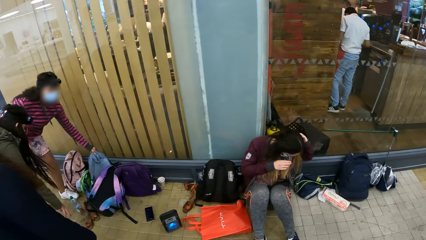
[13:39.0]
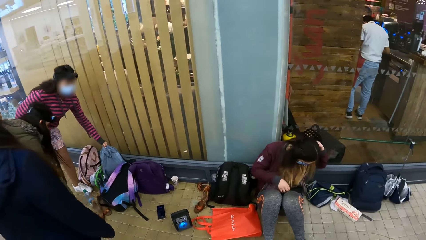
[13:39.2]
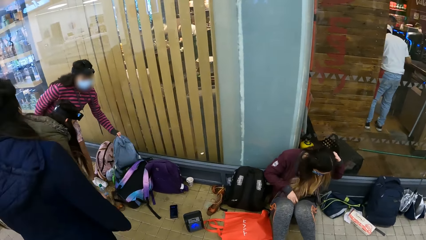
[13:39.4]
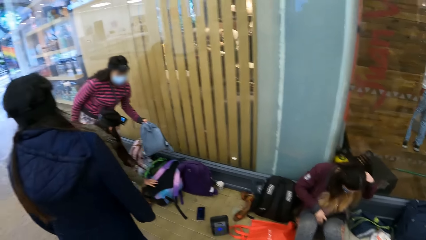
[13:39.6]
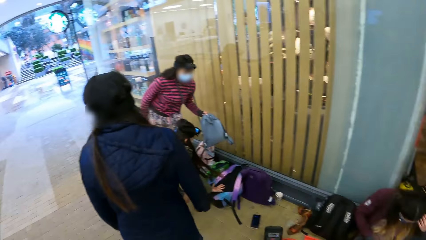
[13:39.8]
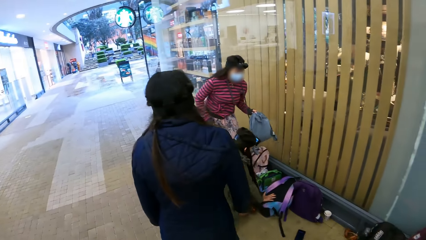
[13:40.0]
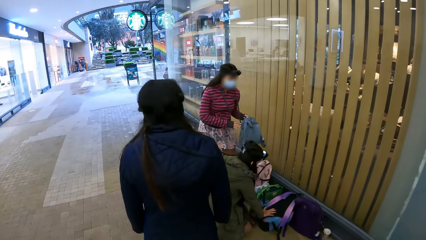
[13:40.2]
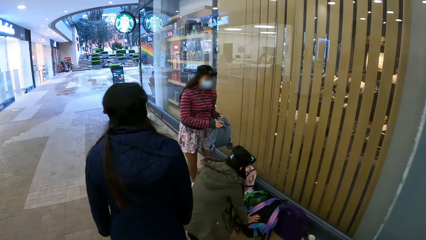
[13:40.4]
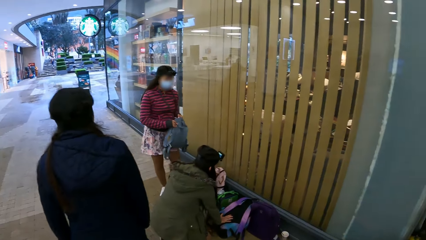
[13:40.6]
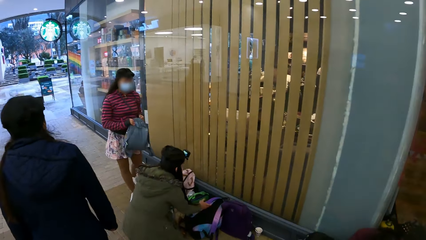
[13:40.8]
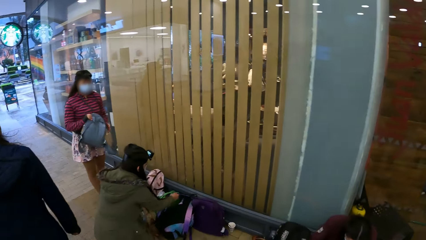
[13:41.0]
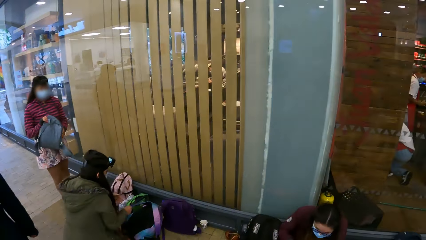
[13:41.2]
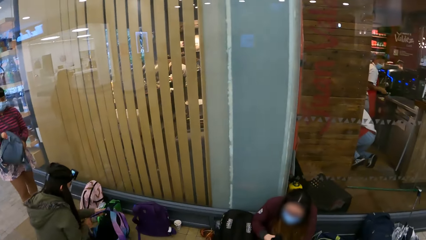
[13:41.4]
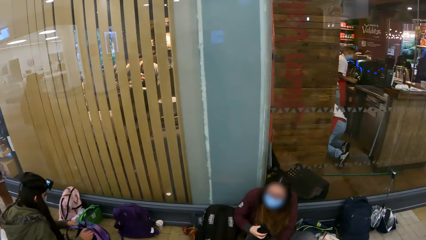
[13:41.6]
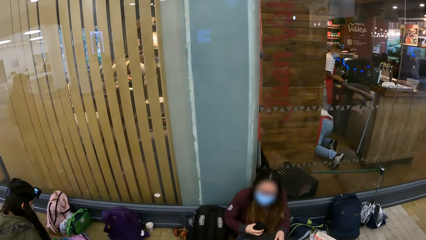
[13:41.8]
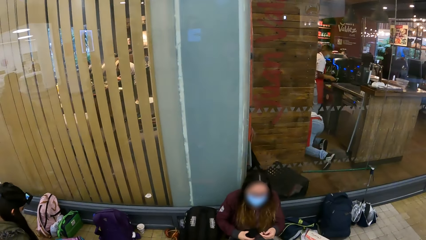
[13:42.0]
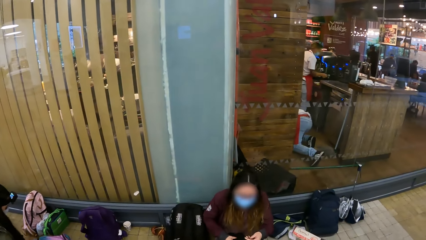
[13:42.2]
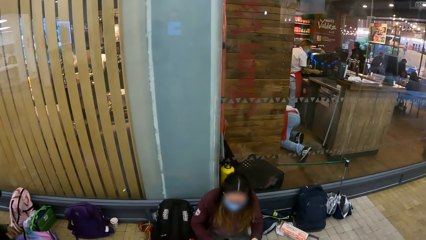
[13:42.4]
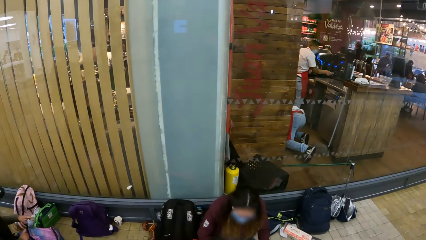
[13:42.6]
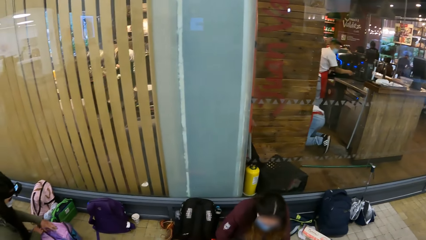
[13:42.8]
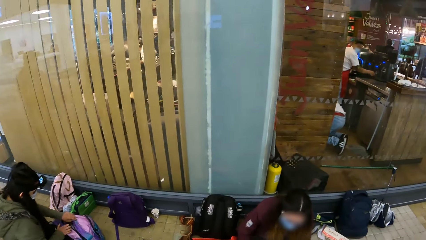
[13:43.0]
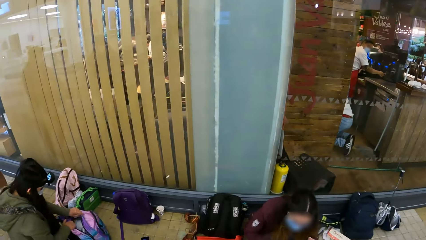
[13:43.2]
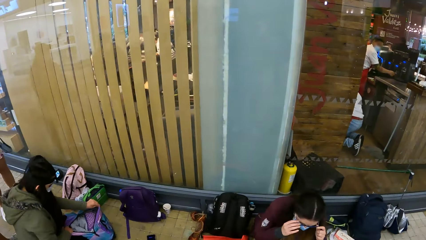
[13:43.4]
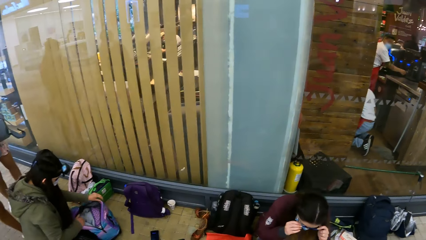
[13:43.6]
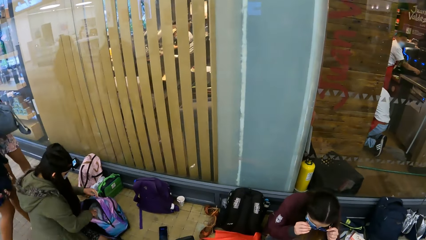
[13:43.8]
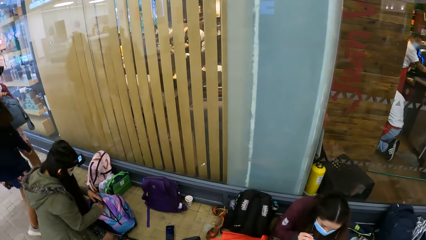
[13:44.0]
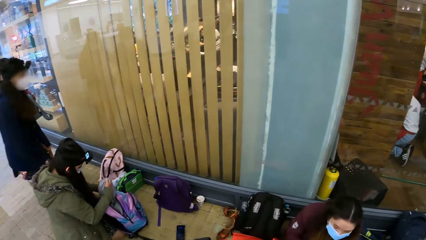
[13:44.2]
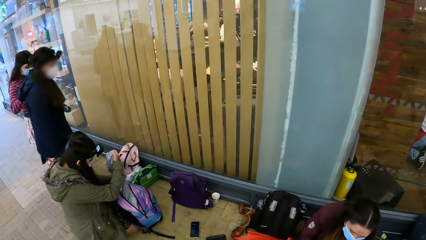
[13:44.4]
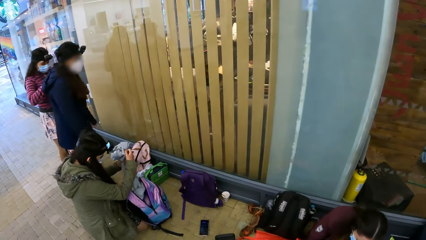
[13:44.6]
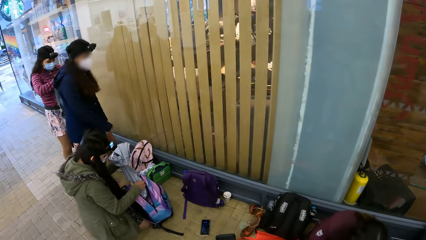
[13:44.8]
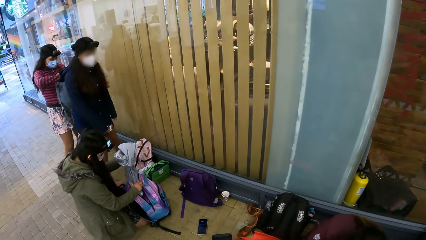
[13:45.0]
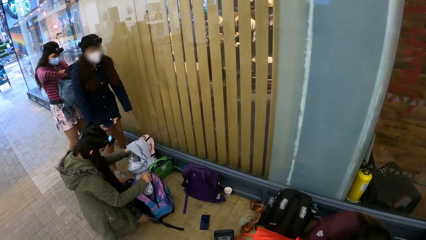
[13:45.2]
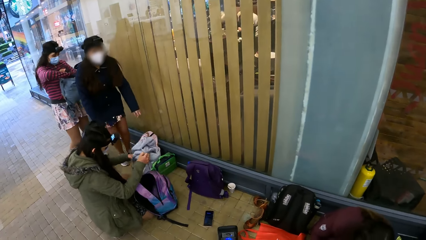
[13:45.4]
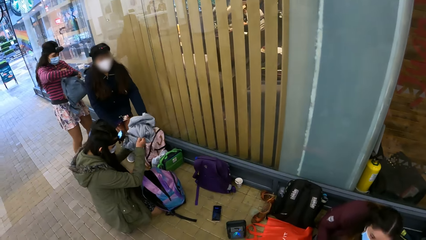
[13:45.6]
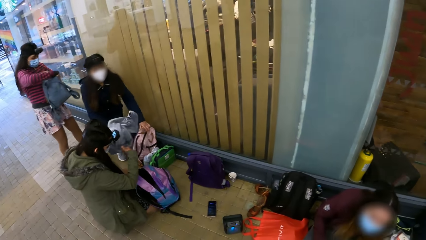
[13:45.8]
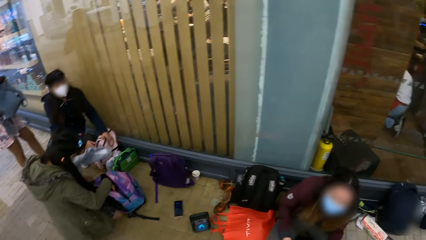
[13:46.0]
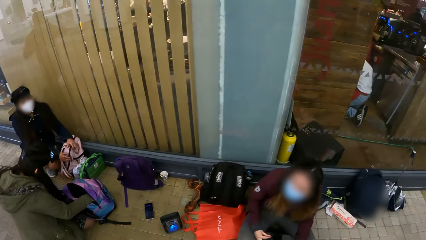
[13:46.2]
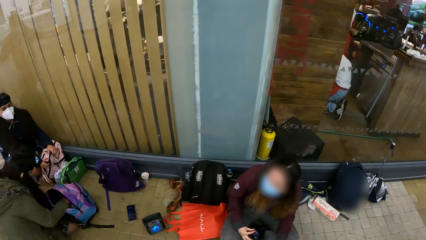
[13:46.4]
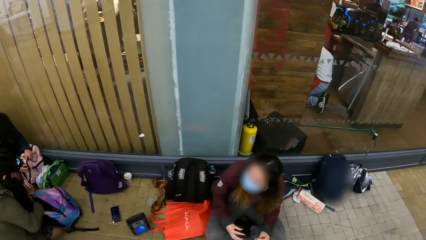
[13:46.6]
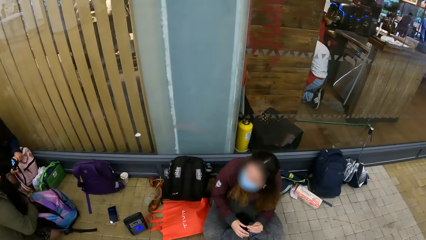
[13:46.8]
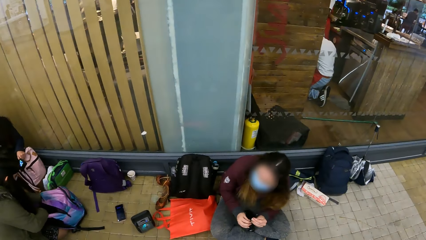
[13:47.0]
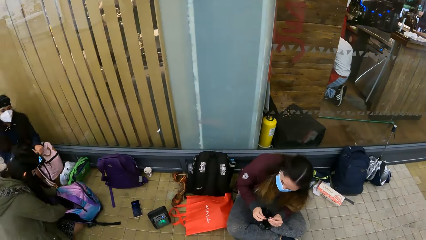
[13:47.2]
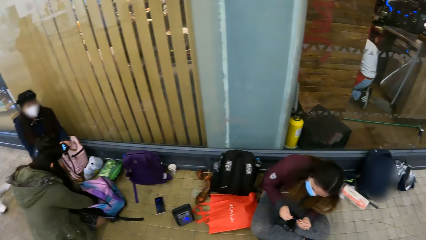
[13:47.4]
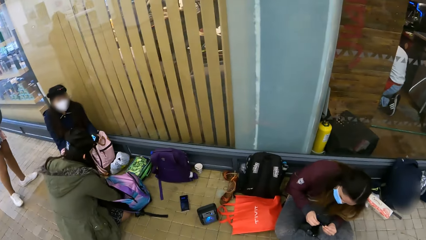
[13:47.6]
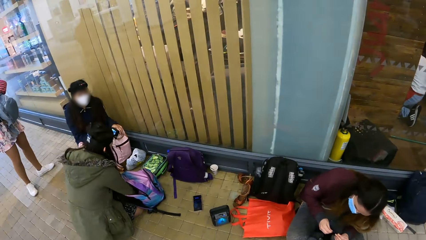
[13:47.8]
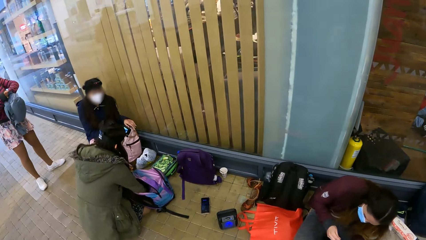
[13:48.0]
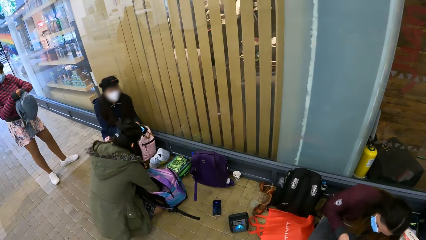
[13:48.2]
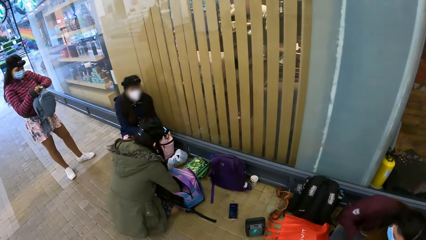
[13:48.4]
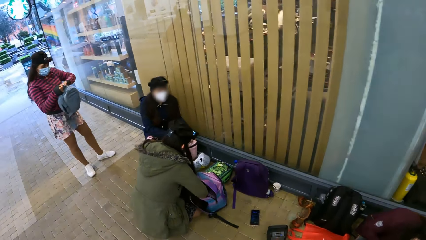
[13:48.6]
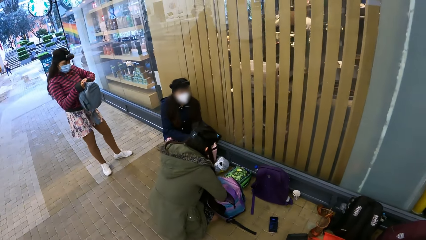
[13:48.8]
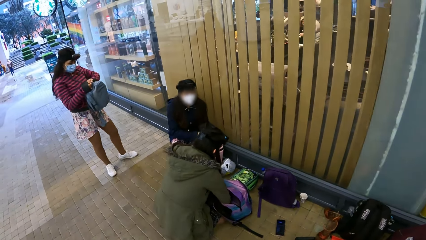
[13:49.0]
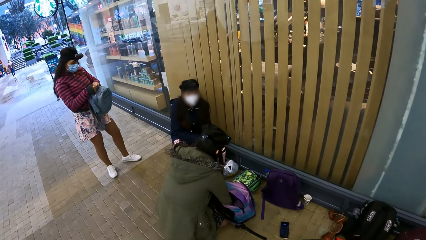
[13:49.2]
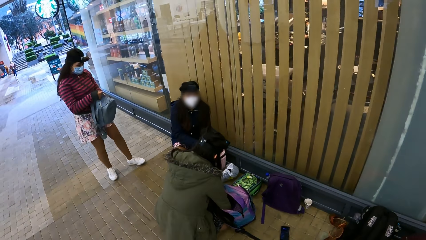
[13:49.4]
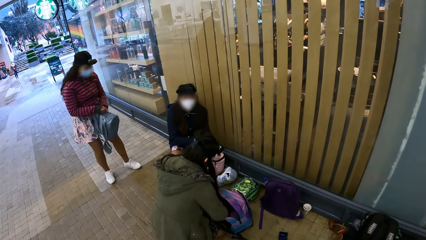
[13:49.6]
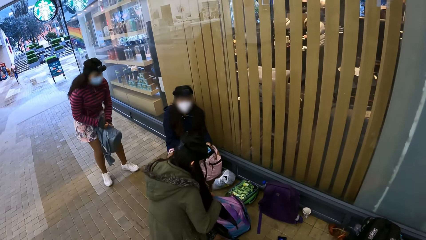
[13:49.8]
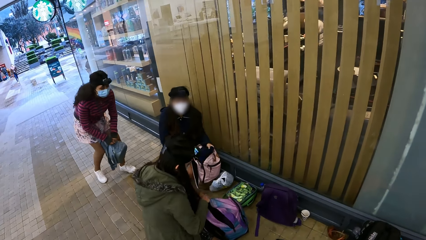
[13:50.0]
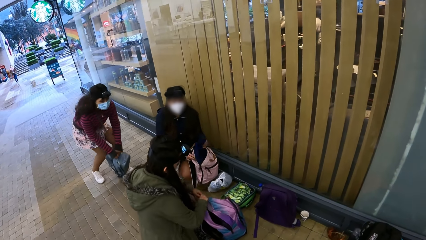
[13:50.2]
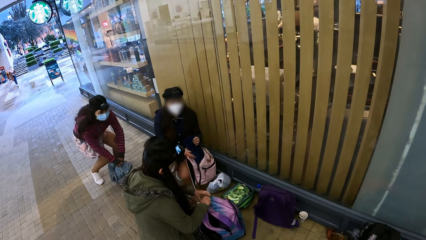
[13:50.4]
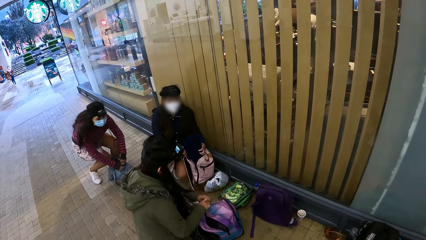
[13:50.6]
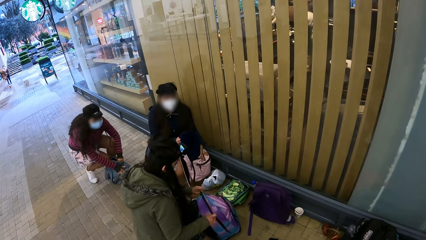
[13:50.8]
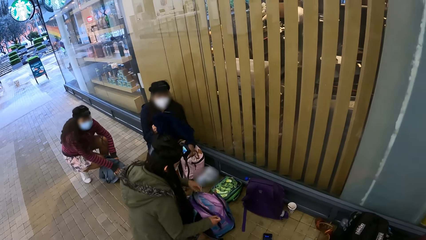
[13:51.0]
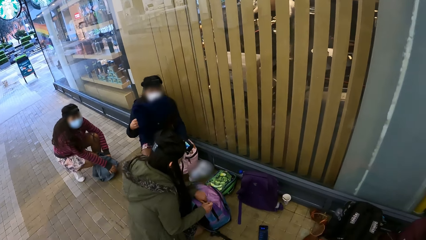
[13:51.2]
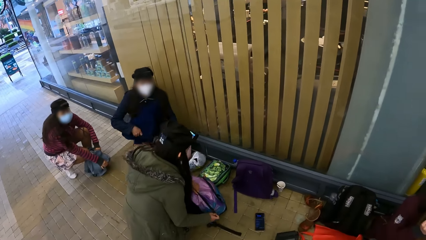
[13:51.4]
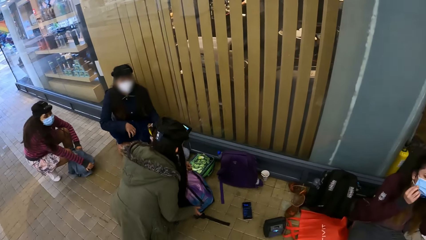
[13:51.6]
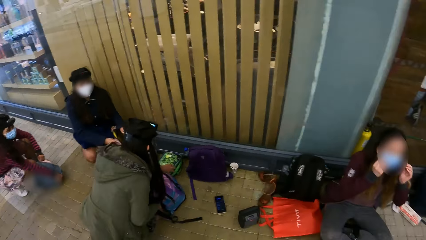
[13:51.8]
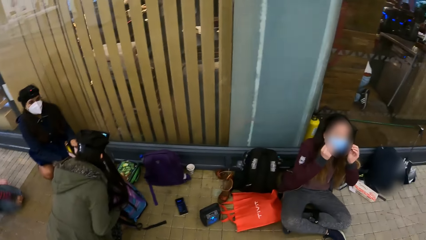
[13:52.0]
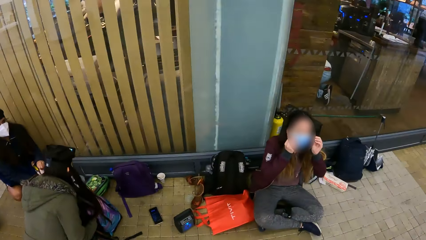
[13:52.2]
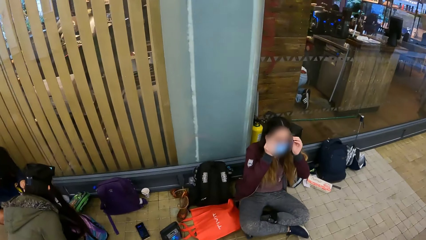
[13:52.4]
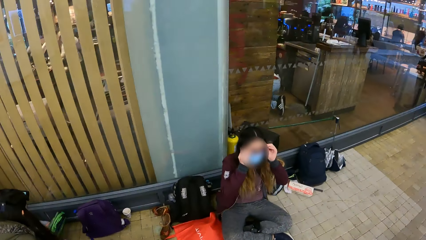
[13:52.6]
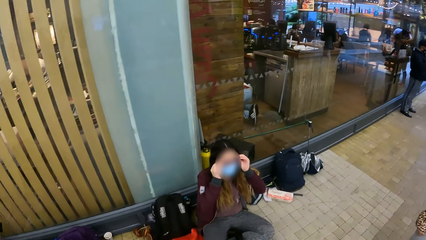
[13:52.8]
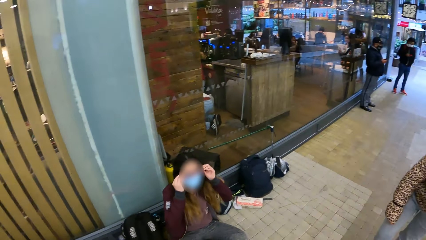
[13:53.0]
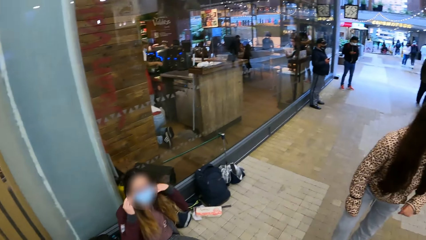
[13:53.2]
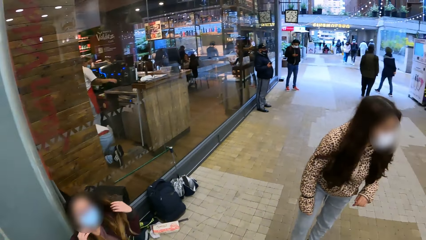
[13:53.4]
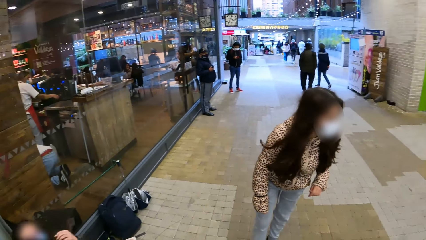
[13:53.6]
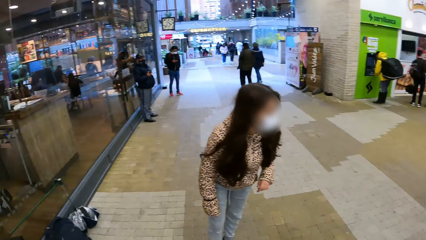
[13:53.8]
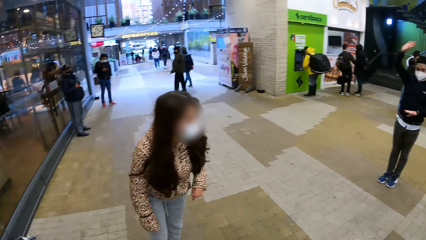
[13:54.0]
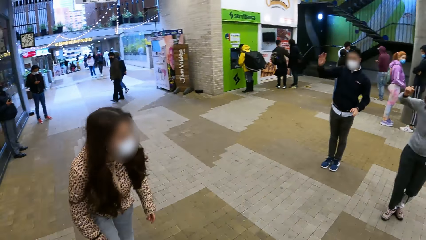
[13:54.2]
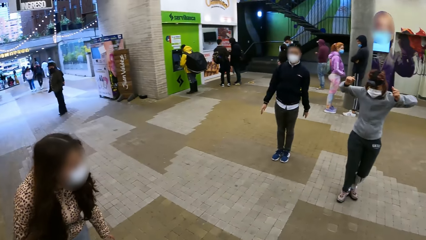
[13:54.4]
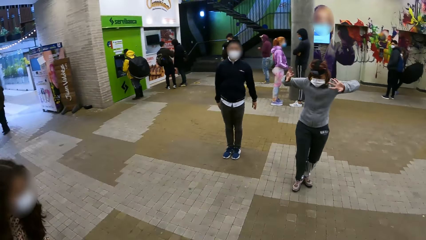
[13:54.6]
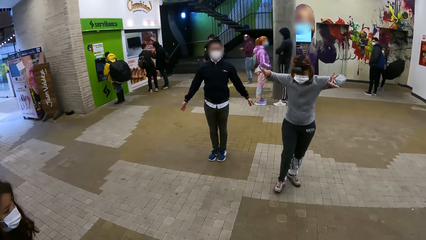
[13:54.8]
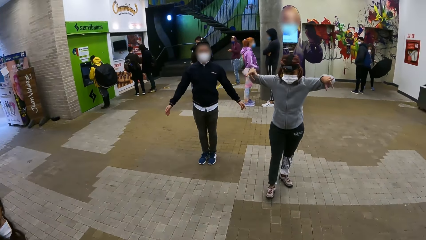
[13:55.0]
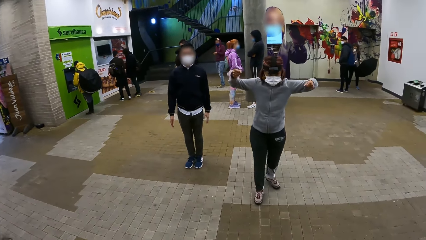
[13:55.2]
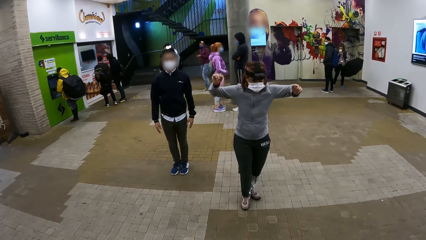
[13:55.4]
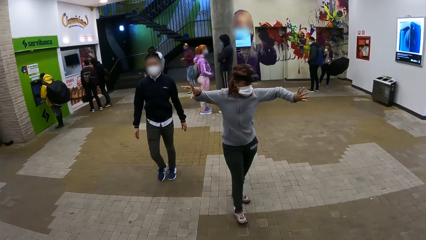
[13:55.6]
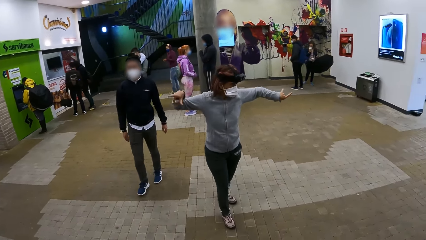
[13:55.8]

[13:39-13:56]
A lady kneels, picks up a bag, opens the bag and picks up a trouser.
